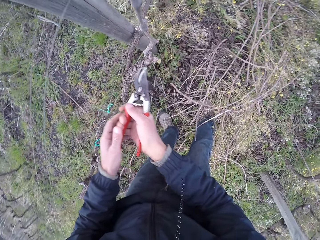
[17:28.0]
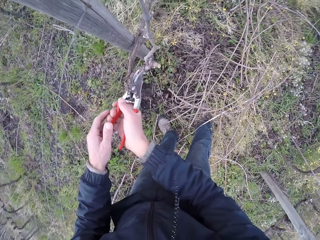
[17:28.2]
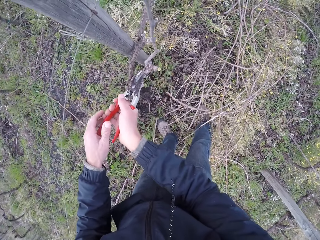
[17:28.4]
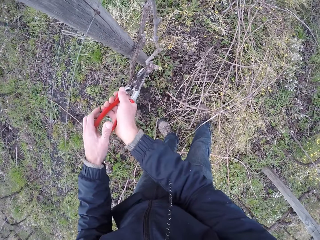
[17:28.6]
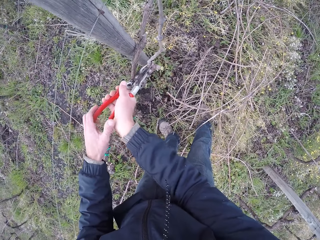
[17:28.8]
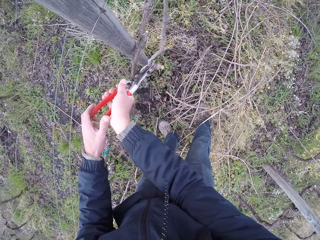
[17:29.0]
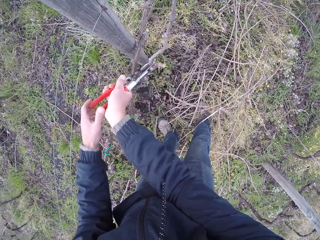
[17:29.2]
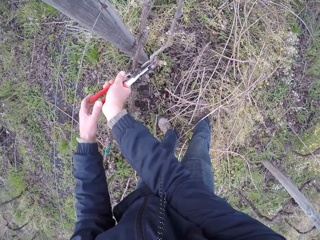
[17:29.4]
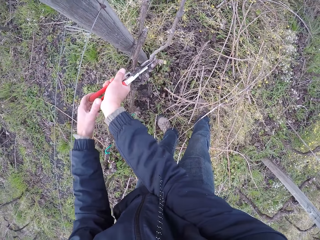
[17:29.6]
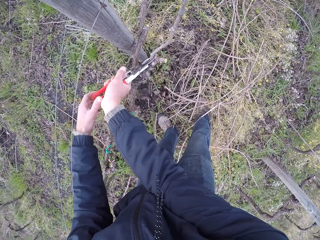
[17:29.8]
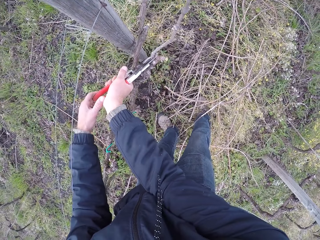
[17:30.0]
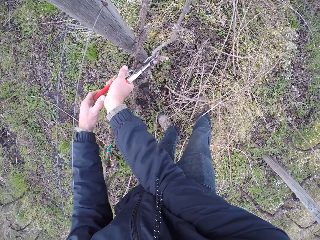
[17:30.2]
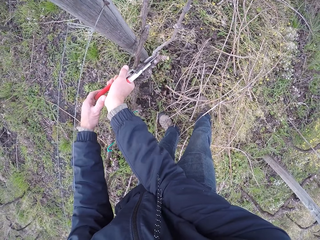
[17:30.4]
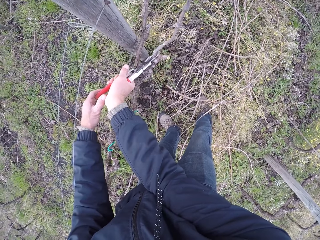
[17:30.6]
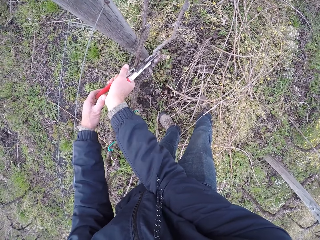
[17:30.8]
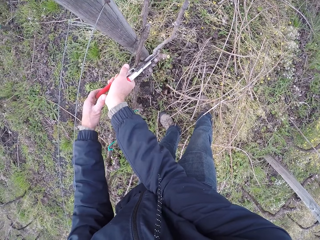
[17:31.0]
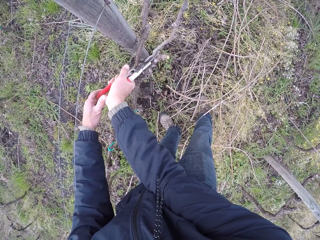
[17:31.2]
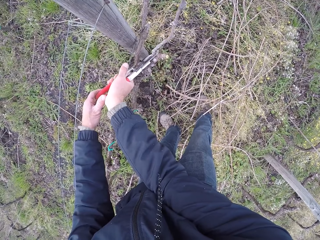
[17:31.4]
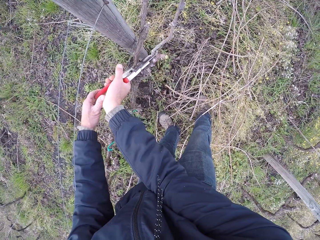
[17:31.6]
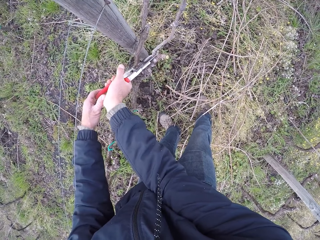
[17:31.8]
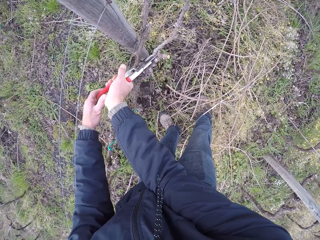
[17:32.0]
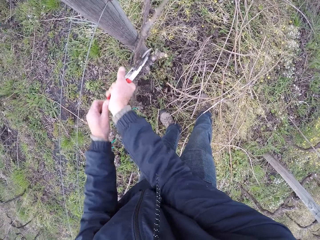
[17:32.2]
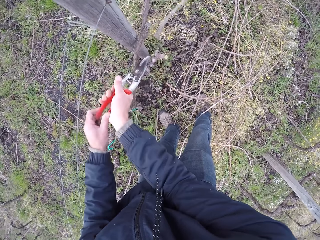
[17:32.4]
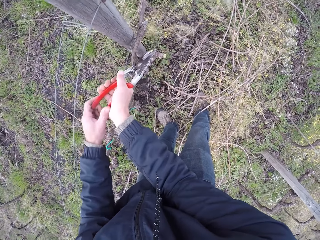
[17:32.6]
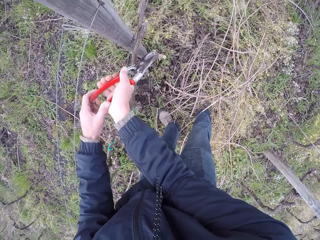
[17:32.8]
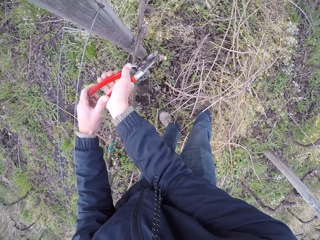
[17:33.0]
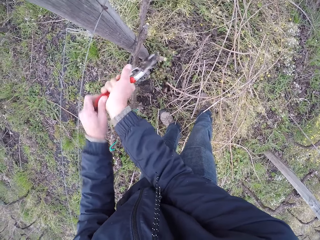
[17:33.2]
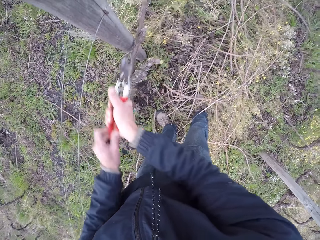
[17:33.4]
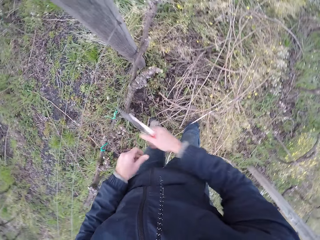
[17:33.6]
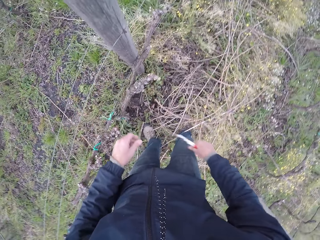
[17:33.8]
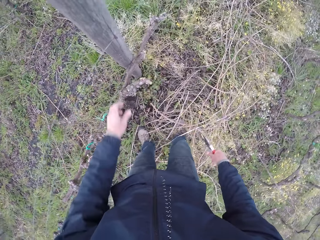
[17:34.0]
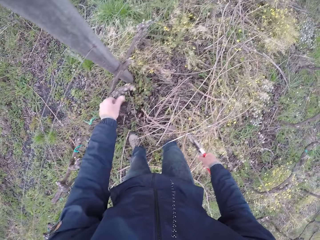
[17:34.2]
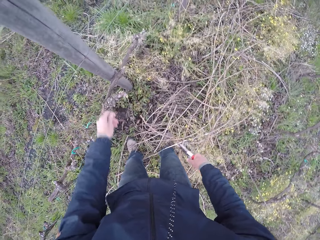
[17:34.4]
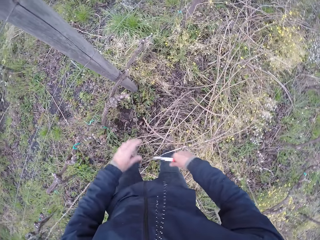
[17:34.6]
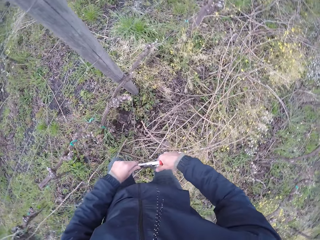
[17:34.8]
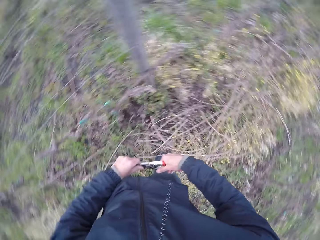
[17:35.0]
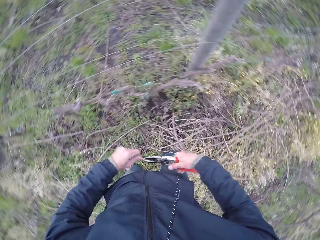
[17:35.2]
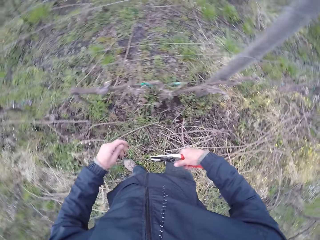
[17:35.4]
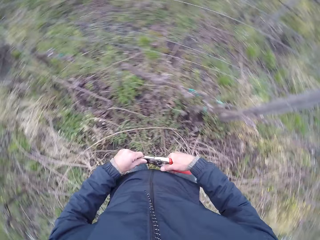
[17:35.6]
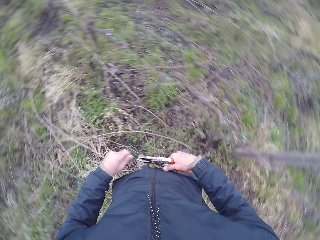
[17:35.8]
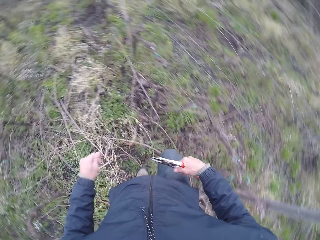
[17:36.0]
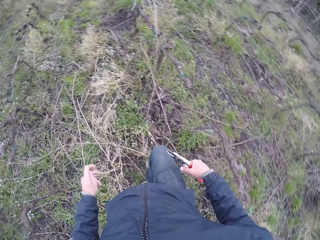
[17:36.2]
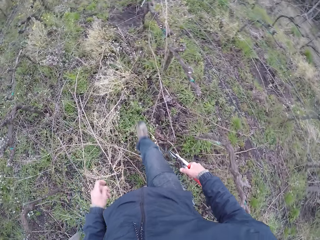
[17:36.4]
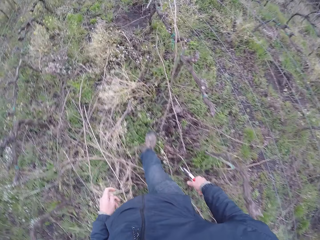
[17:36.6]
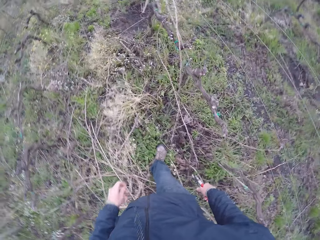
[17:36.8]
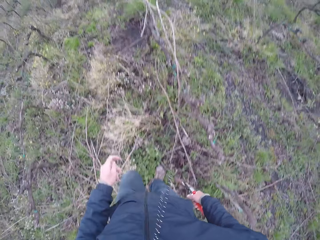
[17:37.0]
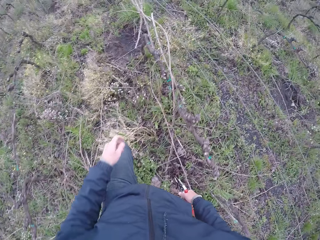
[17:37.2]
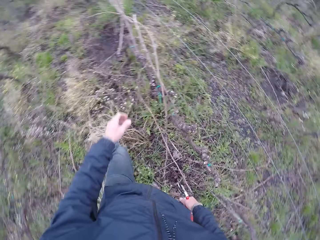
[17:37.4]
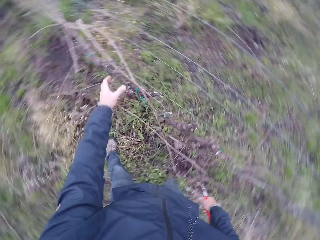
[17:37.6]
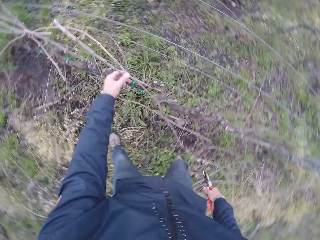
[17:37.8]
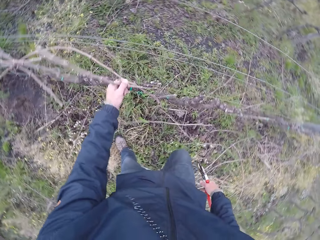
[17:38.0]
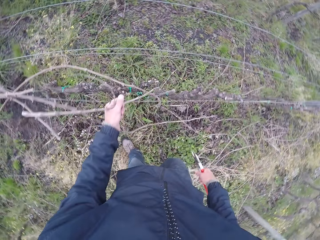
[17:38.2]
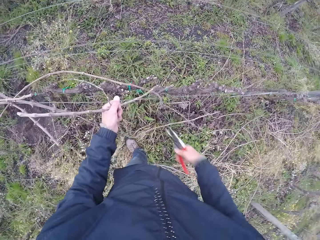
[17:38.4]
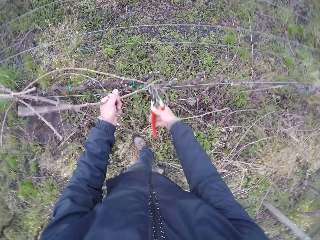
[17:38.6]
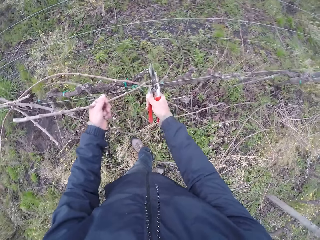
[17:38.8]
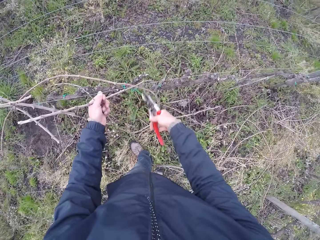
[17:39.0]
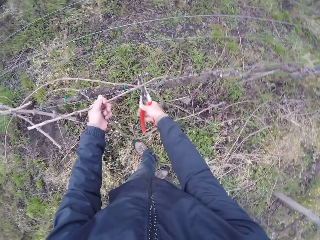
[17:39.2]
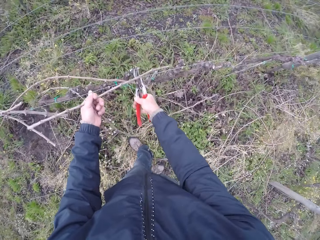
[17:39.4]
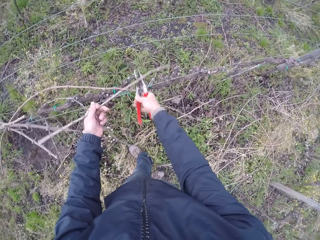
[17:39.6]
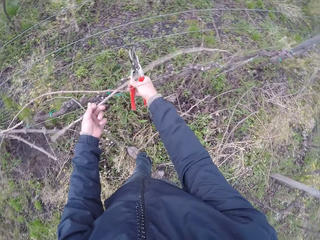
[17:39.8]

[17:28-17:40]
The camera wearer touches the tree branch with his left hand. He cleans the cutter in his right hand with his left hand. He walks around. He draws out a twig from the wire fence with his left hand.

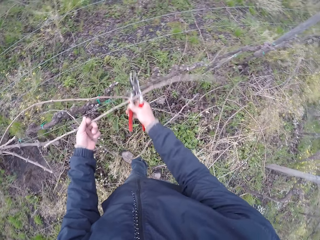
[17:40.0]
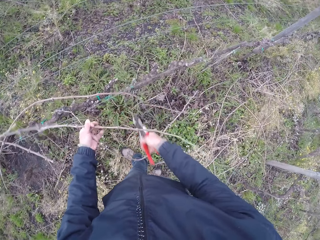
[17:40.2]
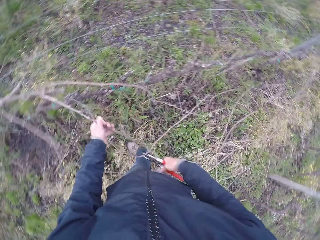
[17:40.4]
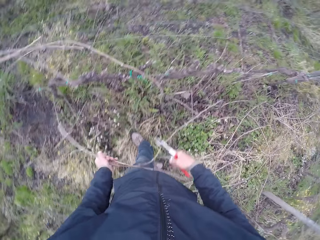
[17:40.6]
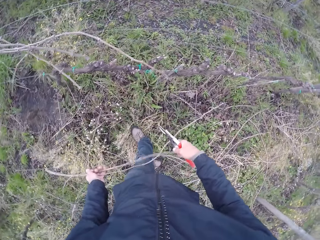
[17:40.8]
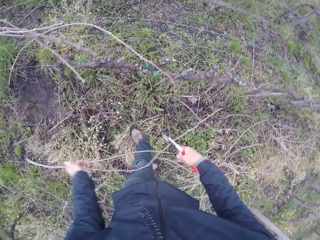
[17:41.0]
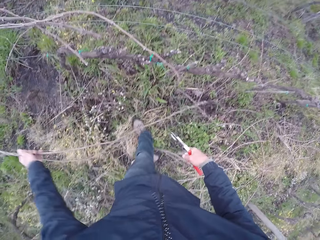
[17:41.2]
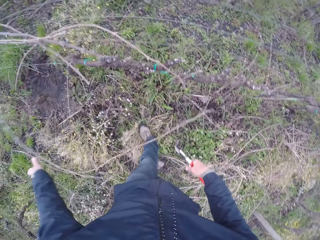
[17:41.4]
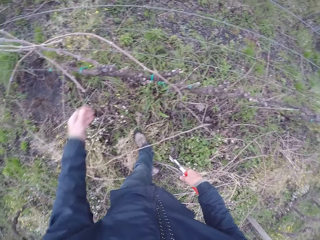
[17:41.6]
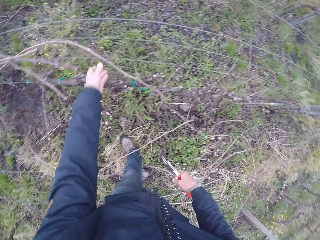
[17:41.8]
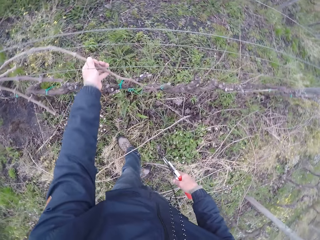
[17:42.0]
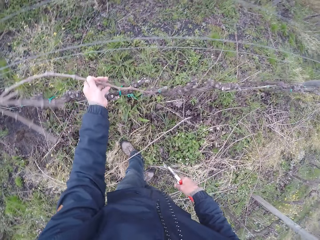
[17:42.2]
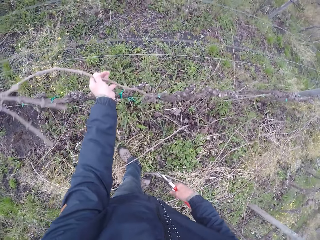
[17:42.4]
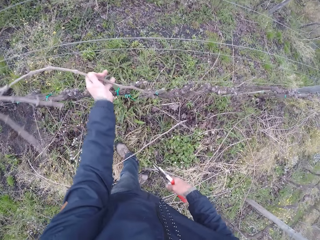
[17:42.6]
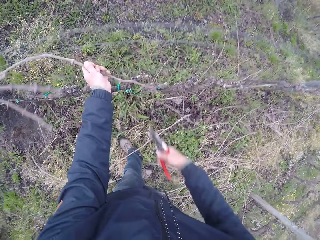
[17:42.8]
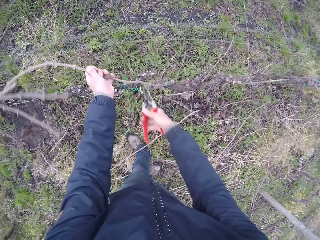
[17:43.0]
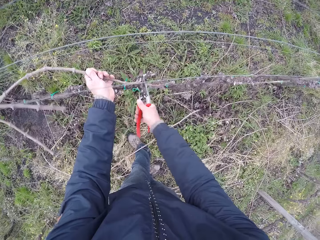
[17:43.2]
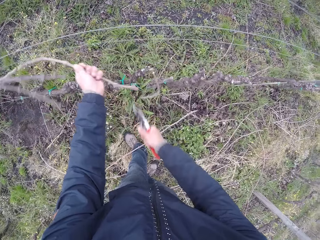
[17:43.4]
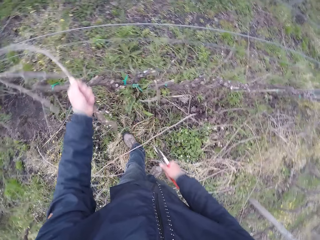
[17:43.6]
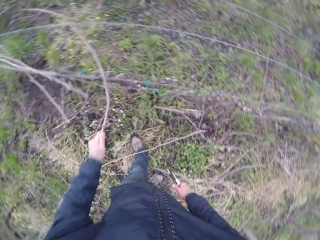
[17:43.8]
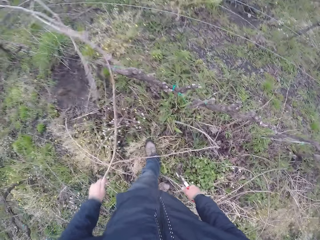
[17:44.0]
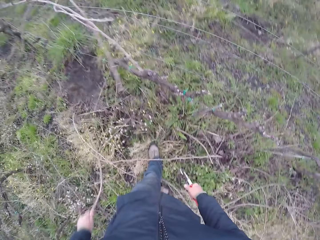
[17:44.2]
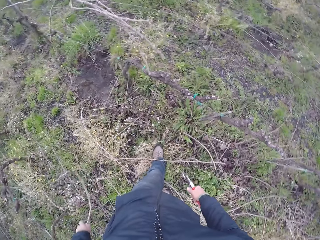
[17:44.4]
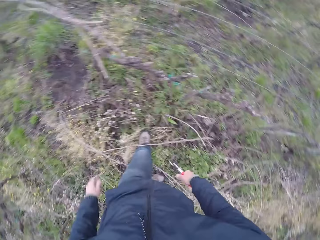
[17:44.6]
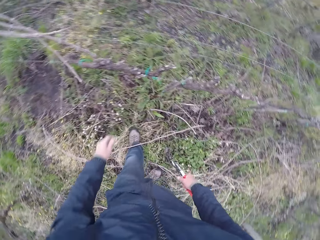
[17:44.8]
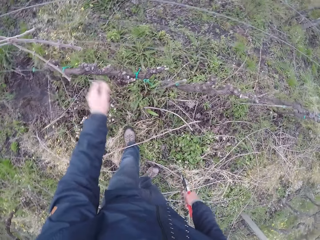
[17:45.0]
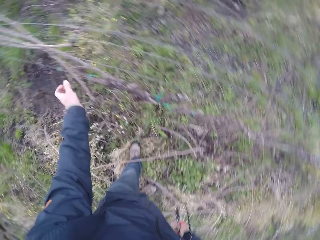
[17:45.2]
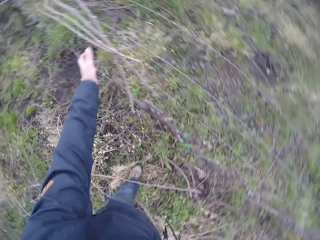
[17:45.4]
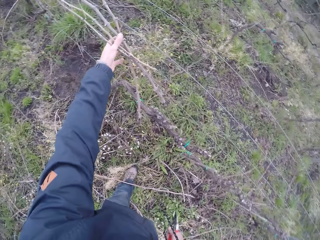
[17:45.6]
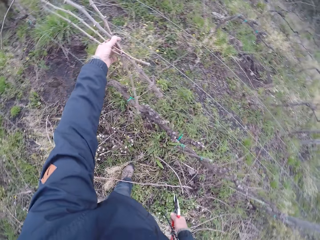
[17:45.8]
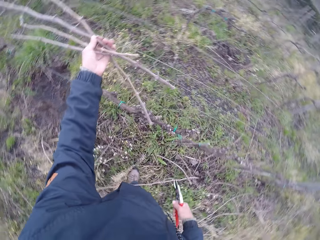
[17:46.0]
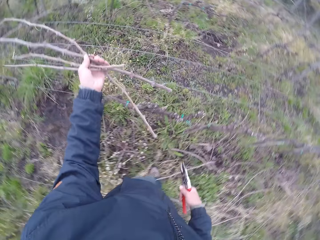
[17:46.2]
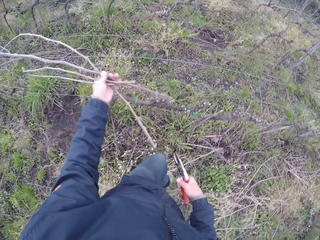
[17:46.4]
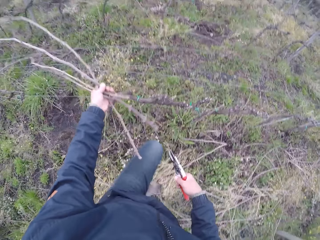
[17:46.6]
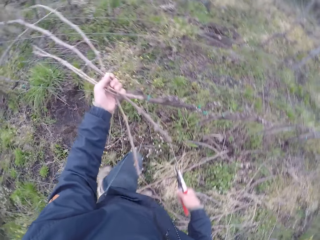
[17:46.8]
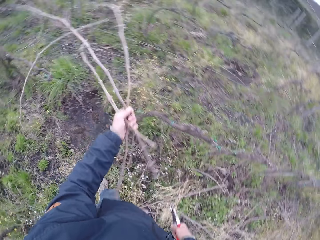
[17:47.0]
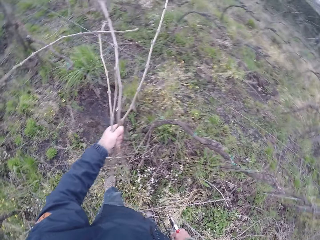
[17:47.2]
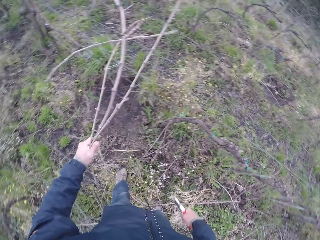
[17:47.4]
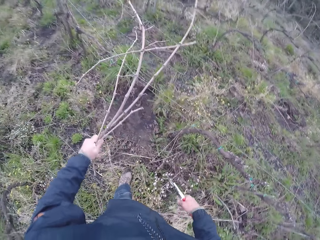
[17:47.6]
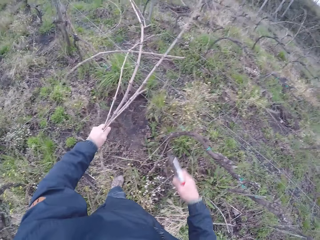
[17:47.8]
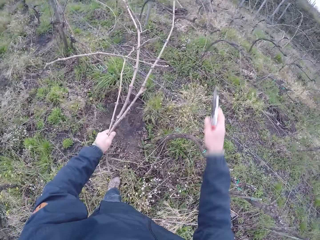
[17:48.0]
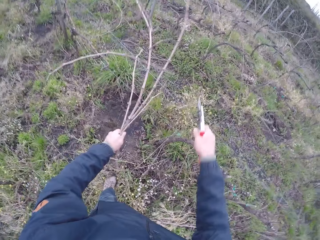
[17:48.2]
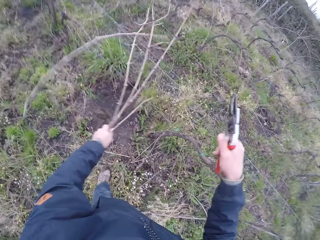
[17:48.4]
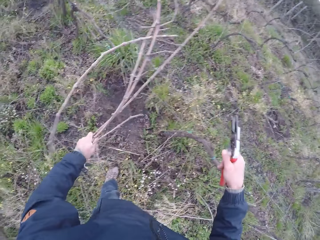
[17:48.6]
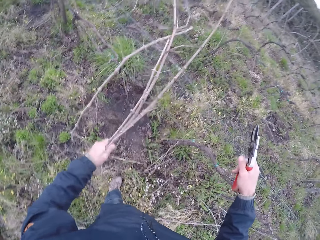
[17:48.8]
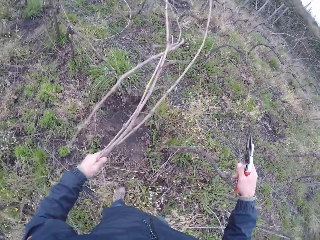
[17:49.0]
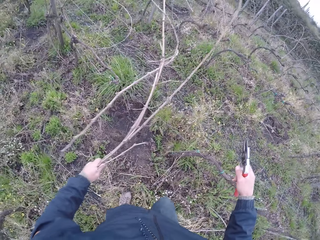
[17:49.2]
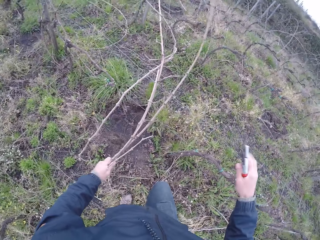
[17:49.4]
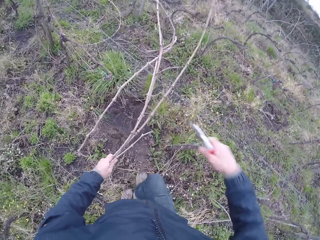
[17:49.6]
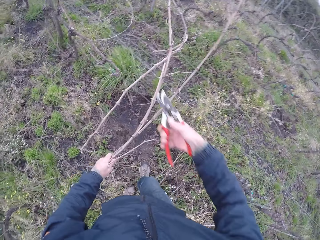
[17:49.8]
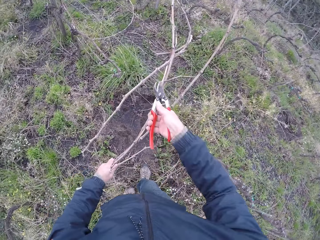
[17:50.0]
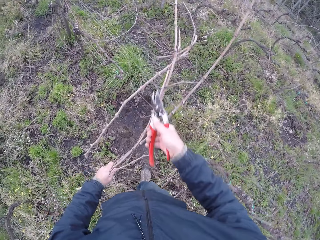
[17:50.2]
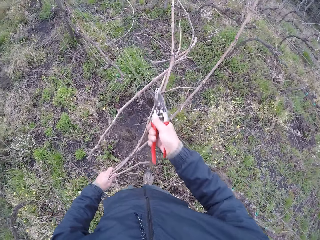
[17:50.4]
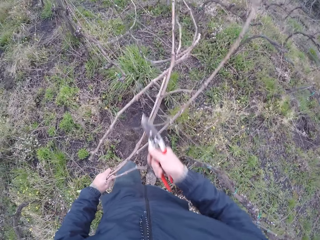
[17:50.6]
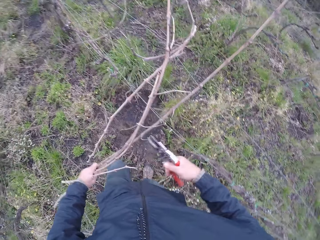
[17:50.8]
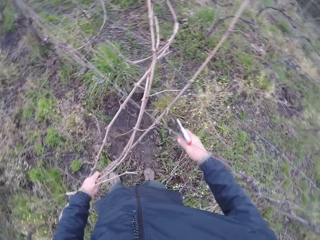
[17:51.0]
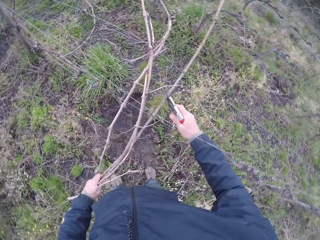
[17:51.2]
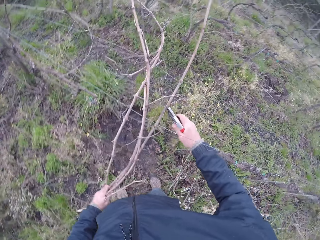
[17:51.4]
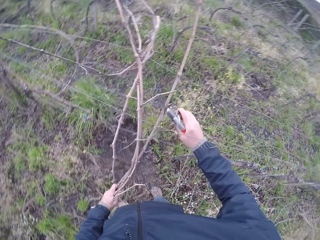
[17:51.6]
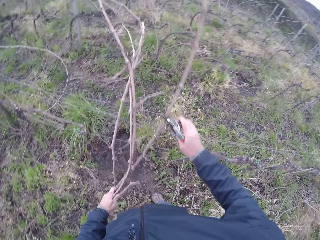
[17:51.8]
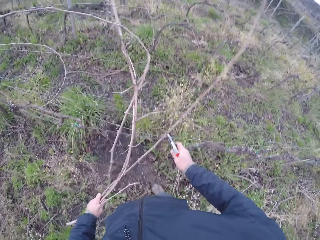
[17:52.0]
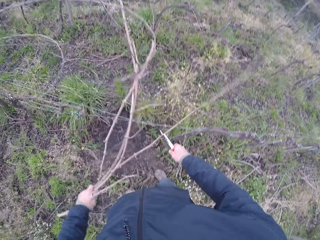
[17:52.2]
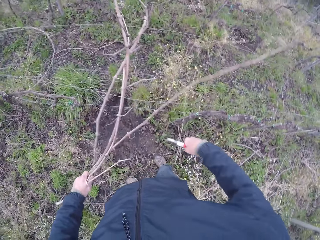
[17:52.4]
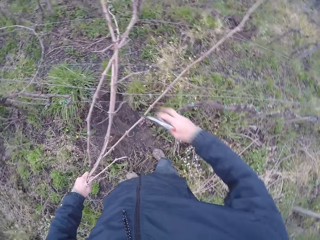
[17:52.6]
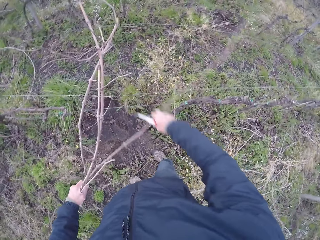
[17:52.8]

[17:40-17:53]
The camera wearer drops the twig on the ground with his left hand. He draws out a twig from the wire fence with his left hand. He pulls a stem with pliers. He cuts the twig on the wire fence with the cutter in his right hand. He drops the twig on the ground with his left hand. He draws out a twig from the wire fence with his left hand. He attaches the pliers on the fence. He cuts some twigs on the wire fence with the cutter in his right hand. He pulls a stem with the pliers.
